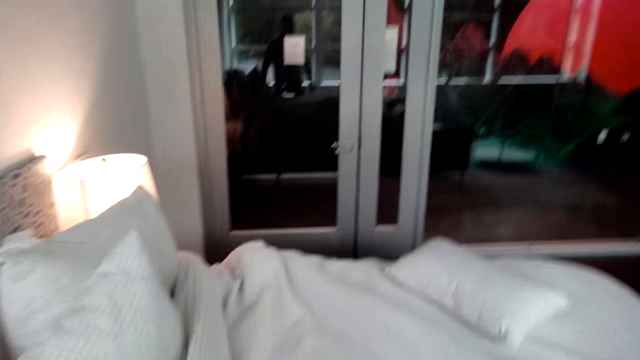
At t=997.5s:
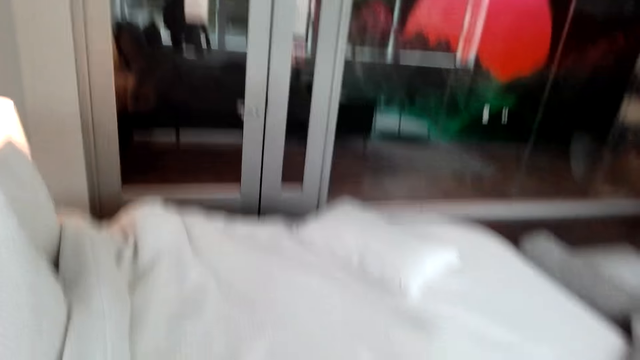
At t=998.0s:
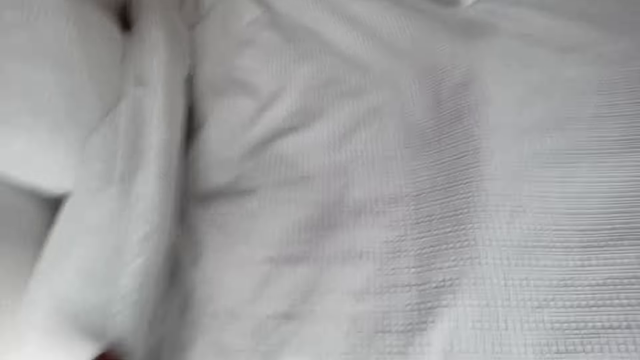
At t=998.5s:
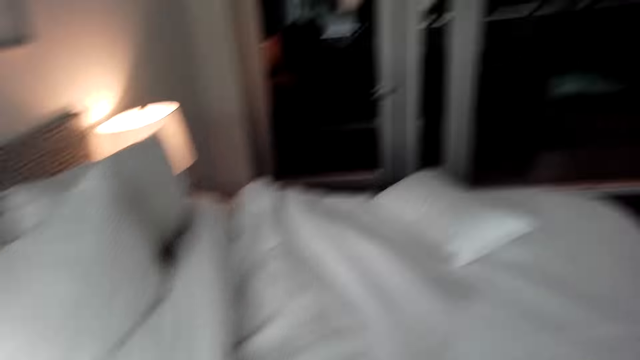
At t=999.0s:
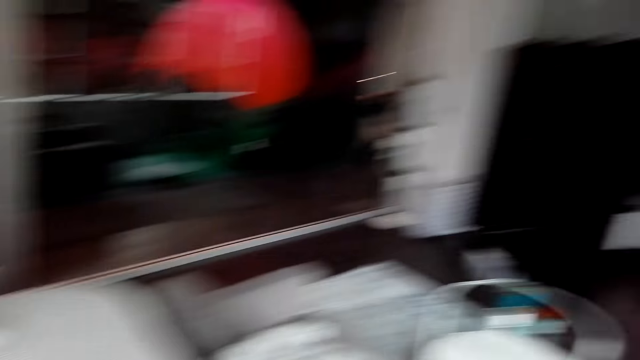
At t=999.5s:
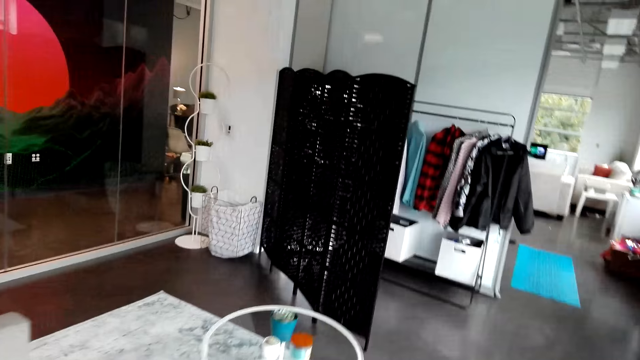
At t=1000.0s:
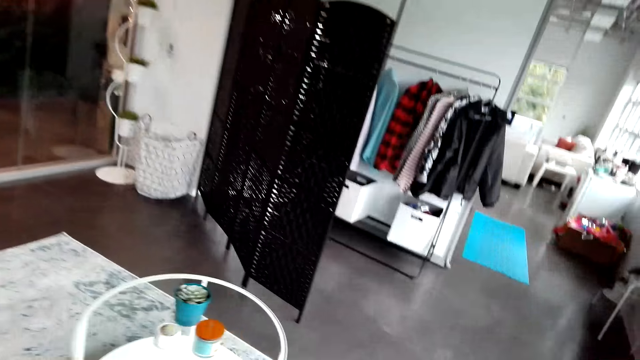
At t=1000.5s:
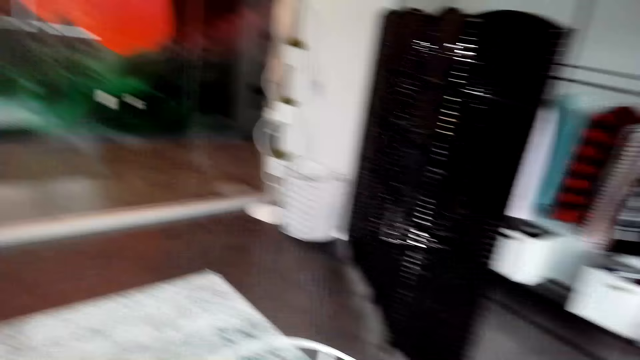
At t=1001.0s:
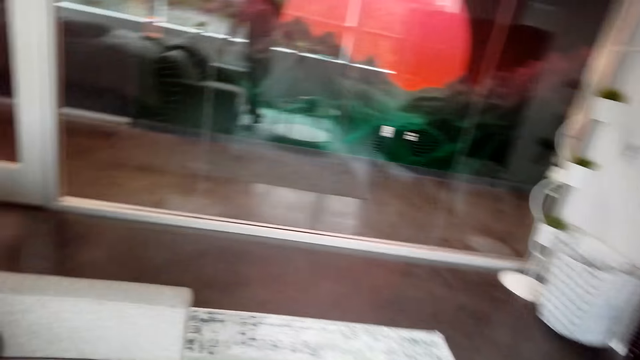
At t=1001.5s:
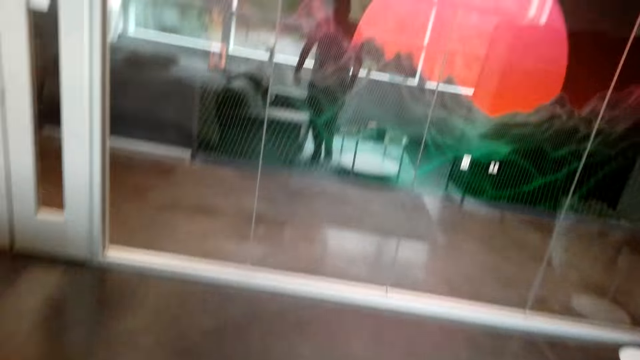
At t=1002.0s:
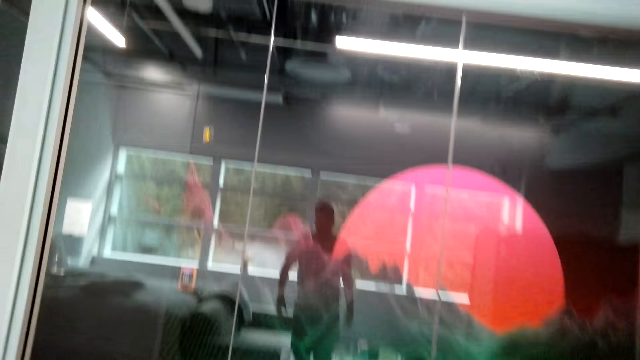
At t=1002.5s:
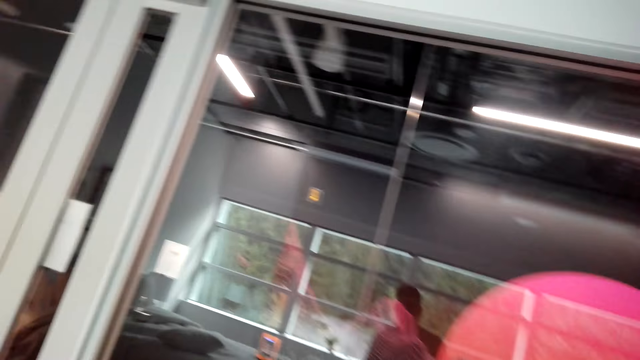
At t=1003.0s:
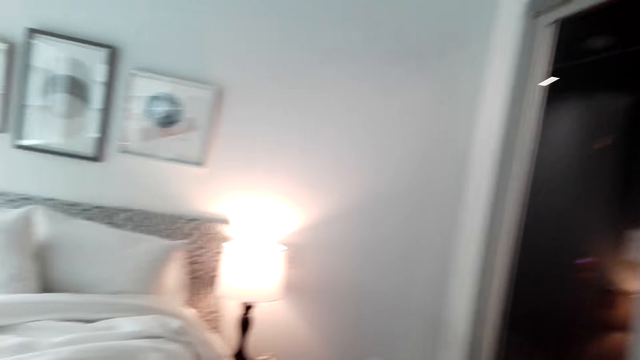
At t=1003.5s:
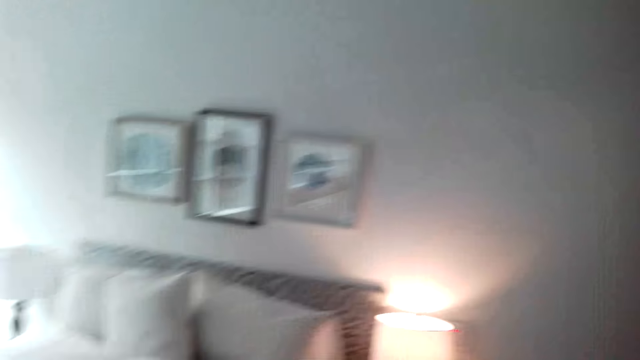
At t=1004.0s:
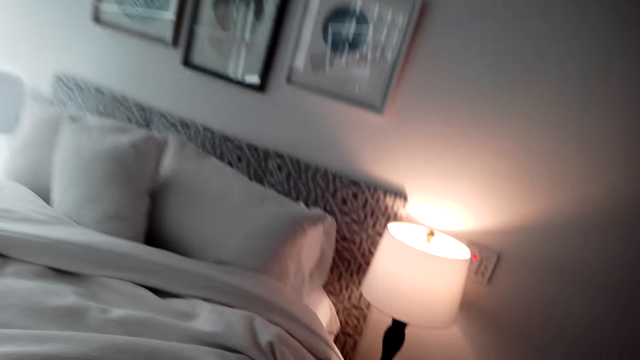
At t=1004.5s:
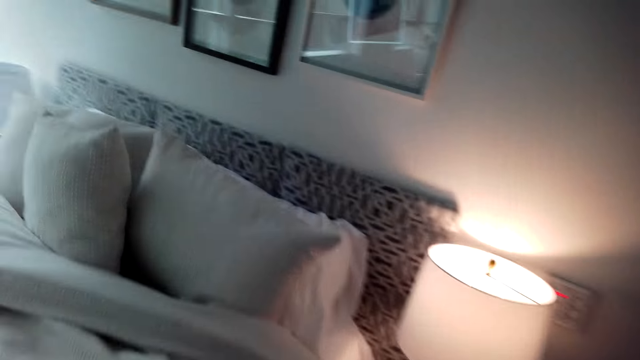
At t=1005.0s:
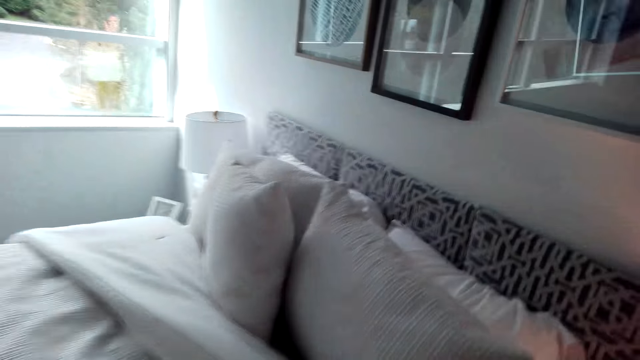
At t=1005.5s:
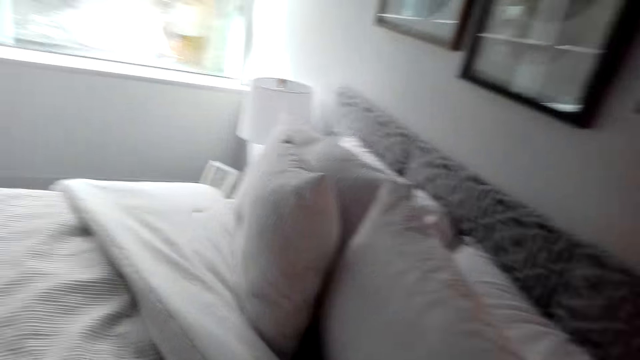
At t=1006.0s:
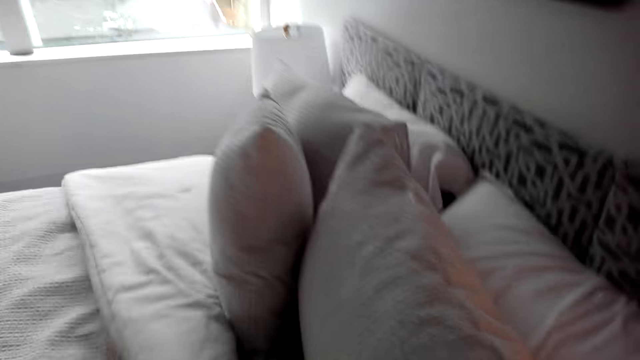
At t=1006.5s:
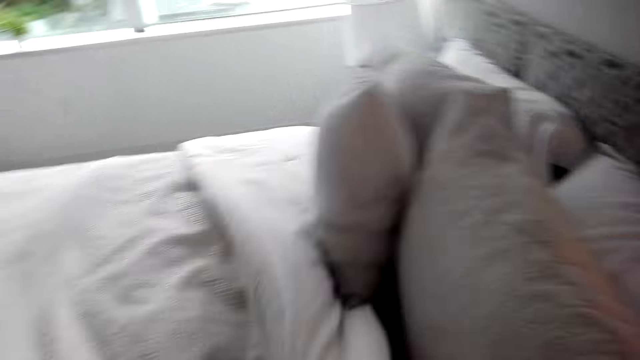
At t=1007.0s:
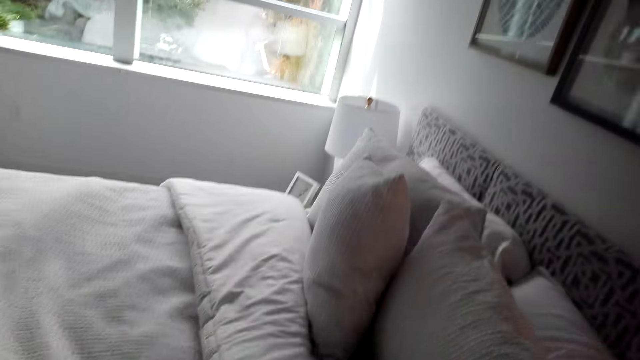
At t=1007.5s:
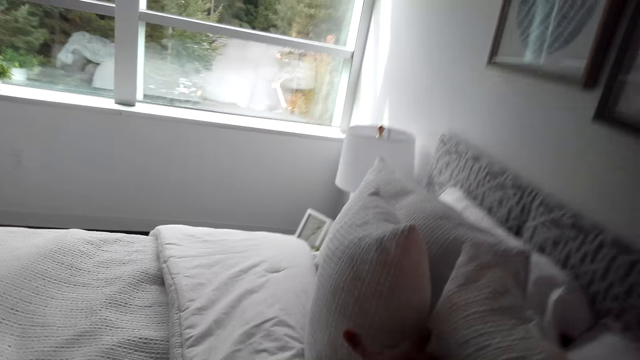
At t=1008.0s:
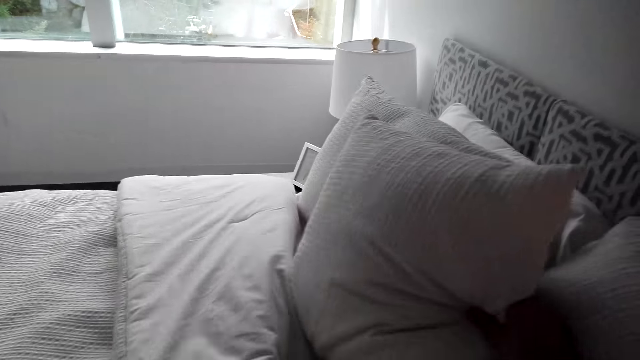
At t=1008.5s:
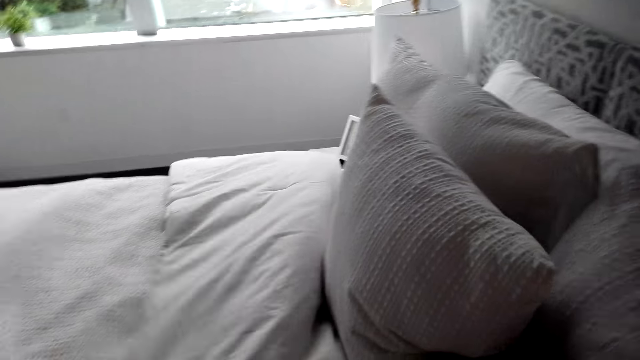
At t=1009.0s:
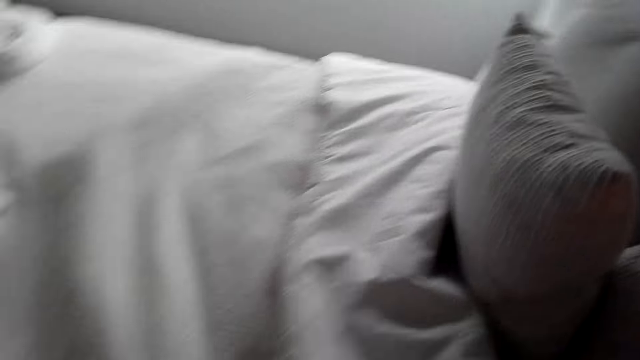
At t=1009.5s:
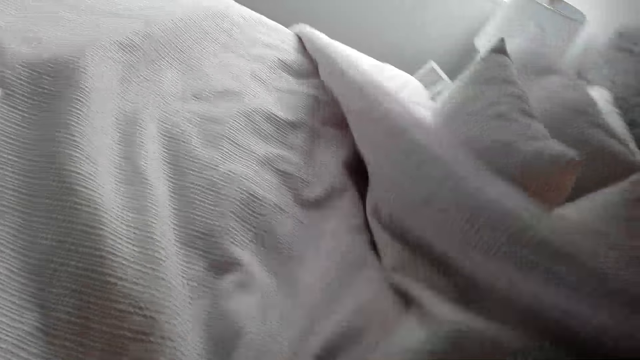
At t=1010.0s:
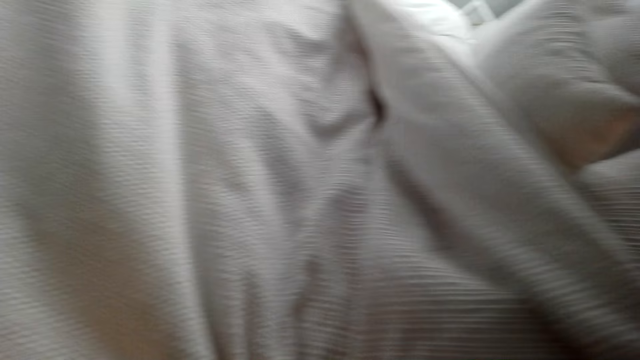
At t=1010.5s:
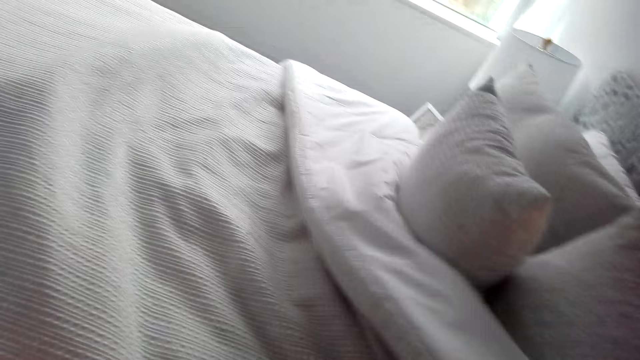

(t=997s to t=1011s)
The camera wearer straightens a duvet. They move in the room. They spread the bed. They straighten the duvet.

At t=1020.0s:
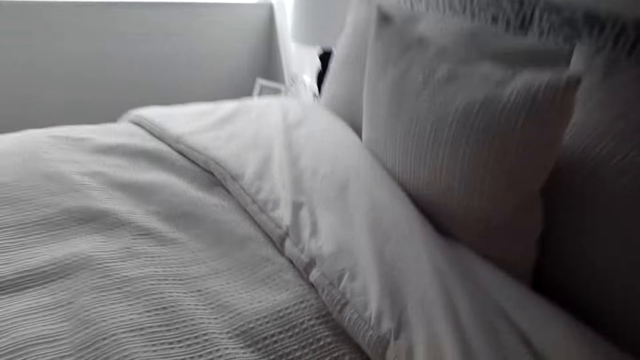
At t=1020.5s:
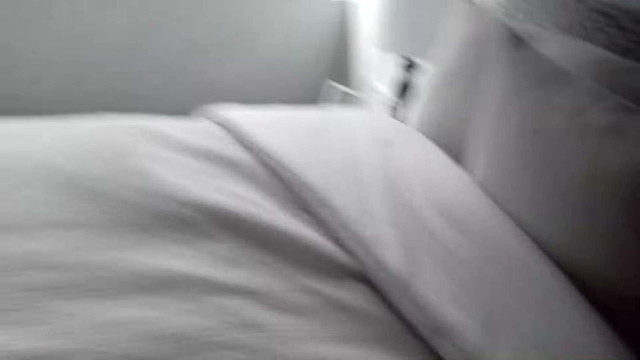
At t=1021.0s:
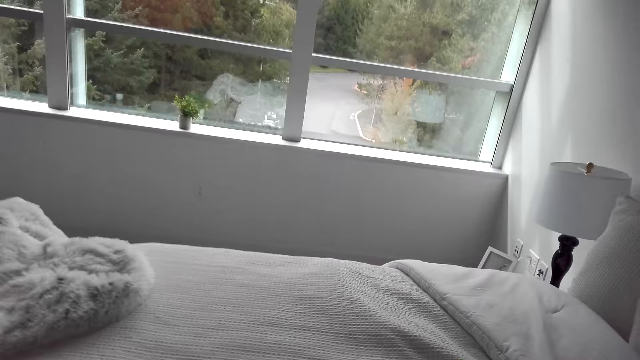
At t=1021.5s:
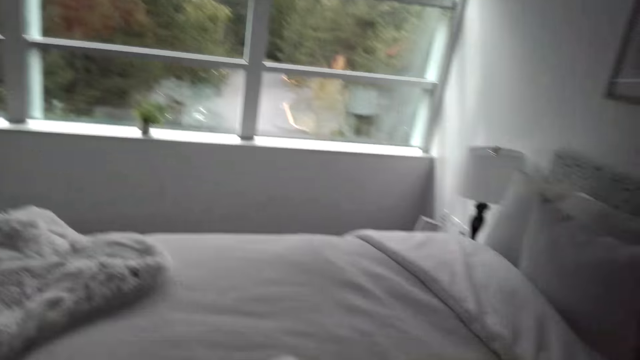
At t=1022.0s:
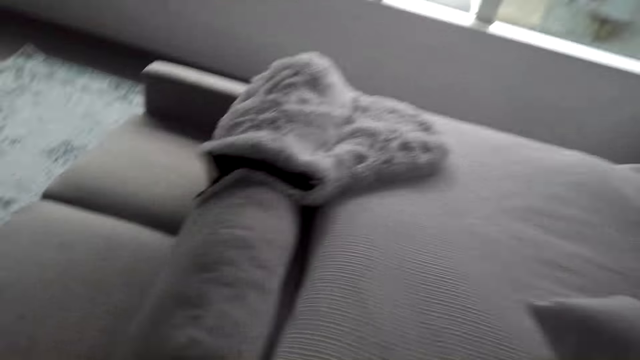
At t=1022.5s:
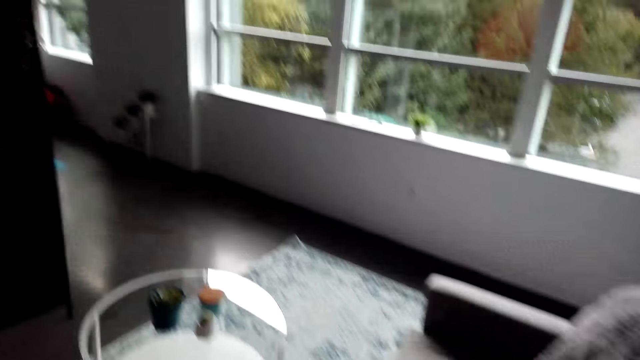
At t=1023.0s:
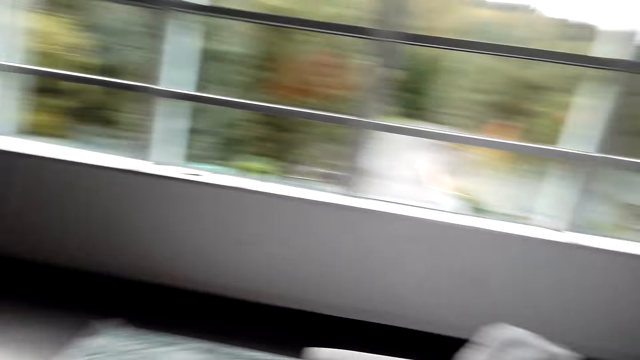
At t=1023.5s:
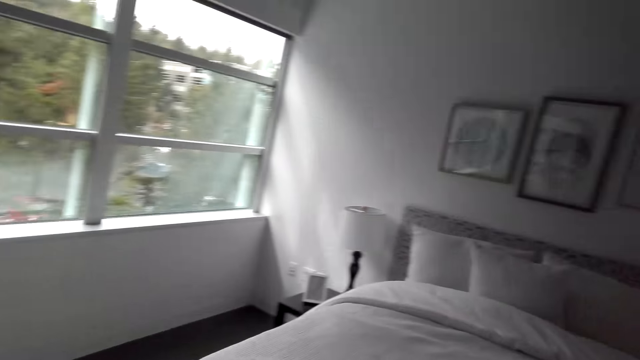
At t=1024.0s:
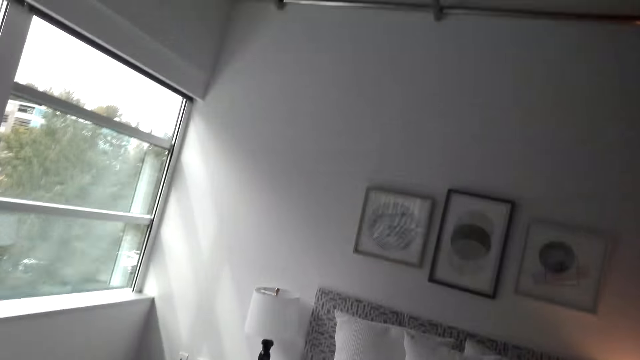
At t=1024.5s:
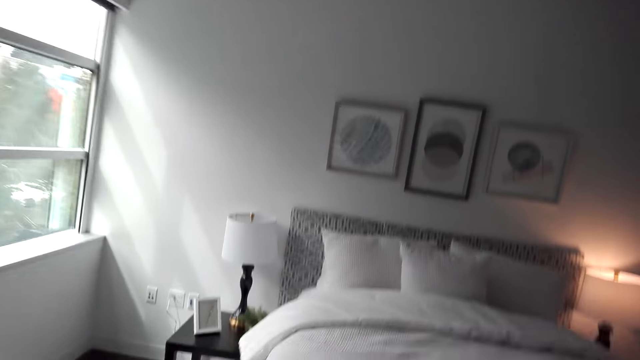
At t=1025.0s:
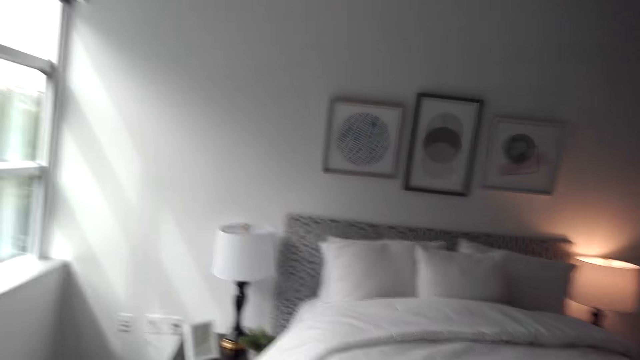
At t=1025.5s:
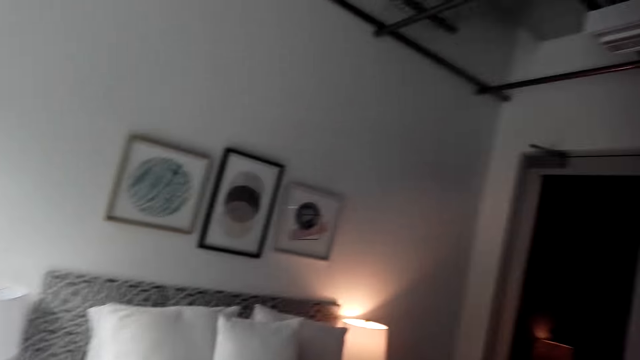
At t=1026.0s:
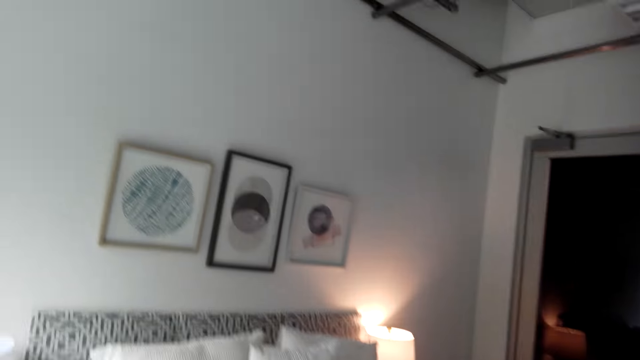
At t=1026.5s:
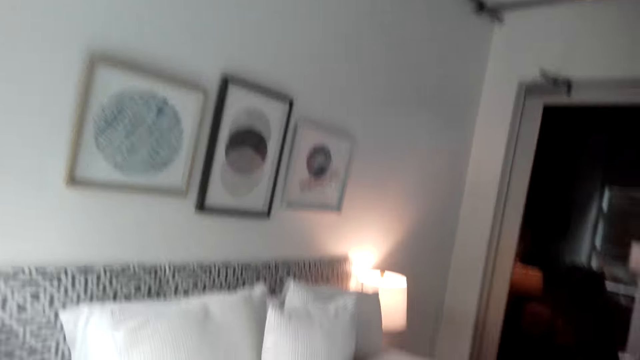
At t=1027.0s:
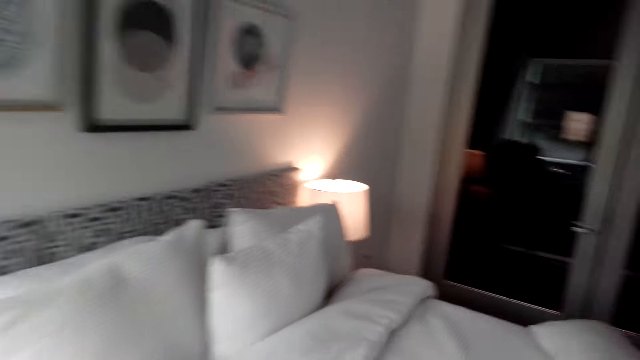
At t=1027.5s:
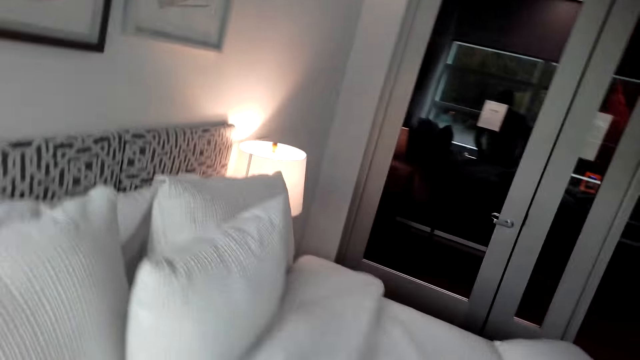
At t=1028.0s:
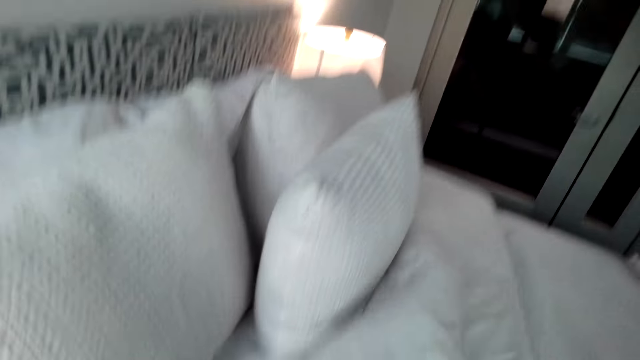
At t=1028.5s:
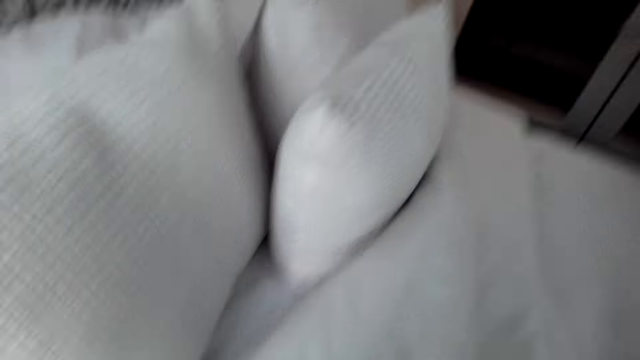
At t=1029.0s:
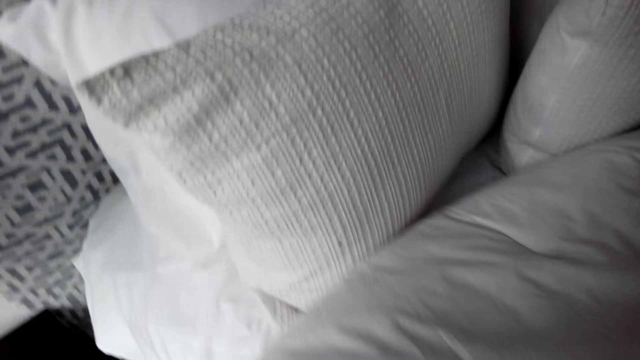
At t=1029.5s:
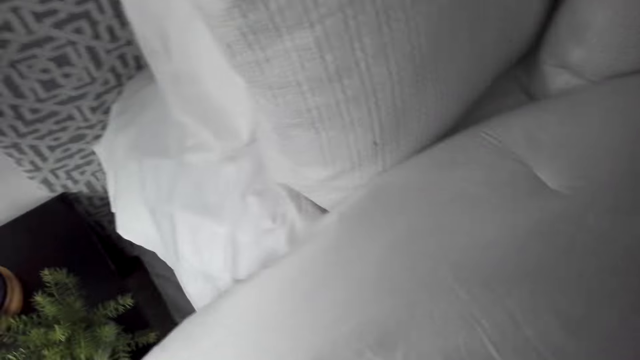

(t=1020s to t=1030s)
The camera wearer moves in the room. They spread the bed.
